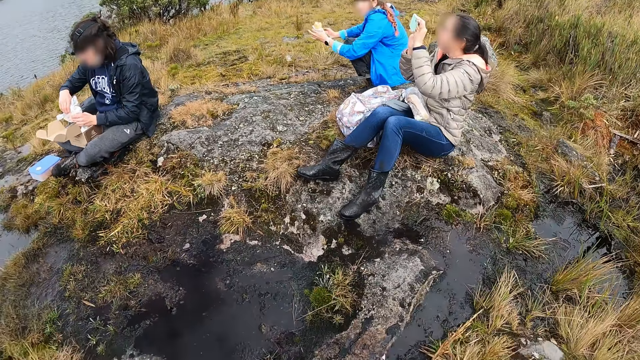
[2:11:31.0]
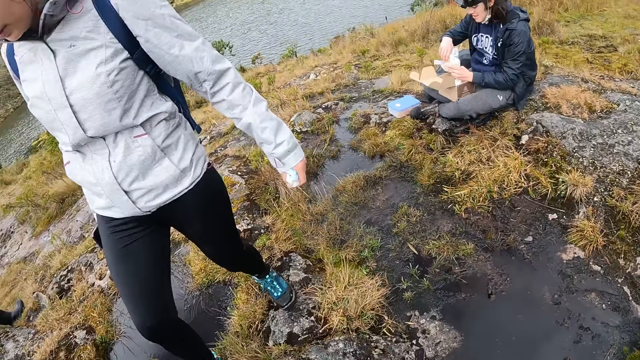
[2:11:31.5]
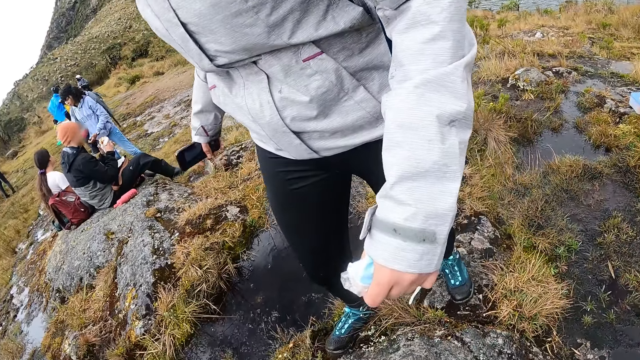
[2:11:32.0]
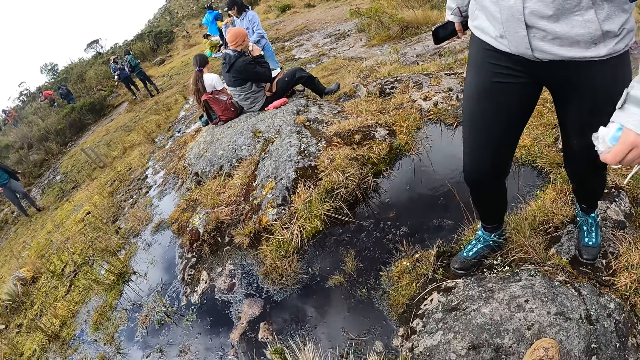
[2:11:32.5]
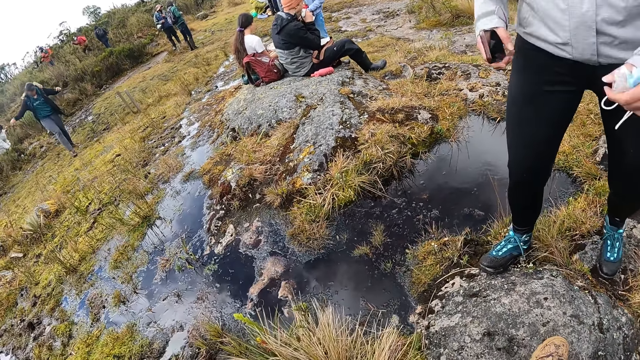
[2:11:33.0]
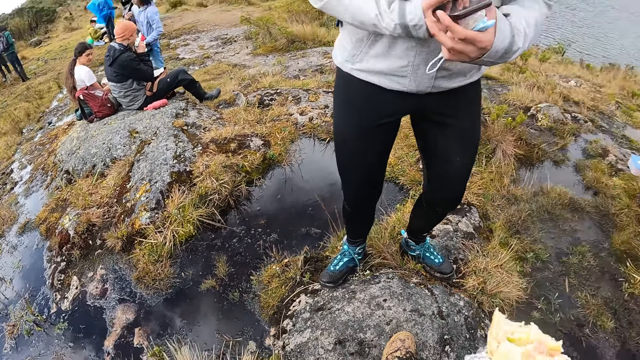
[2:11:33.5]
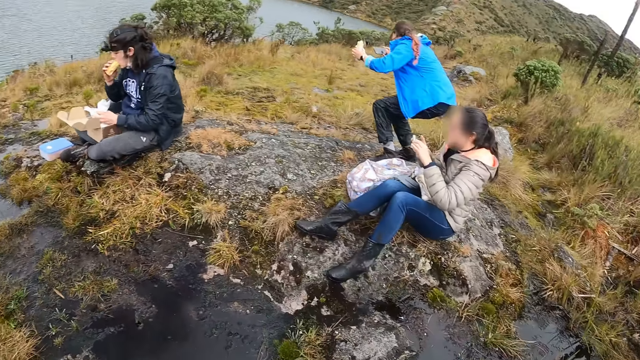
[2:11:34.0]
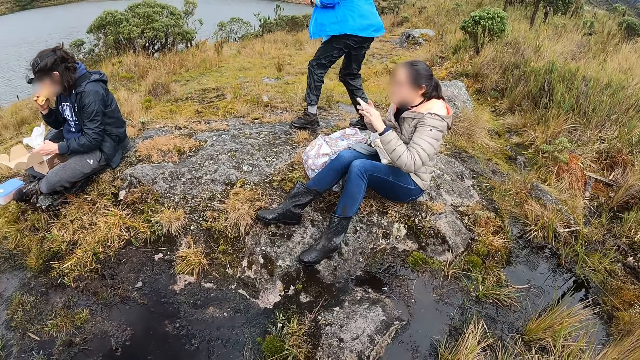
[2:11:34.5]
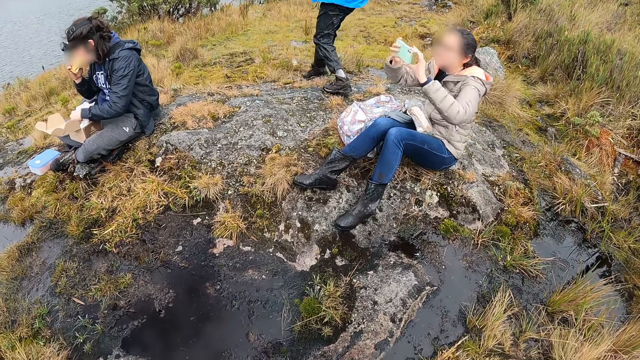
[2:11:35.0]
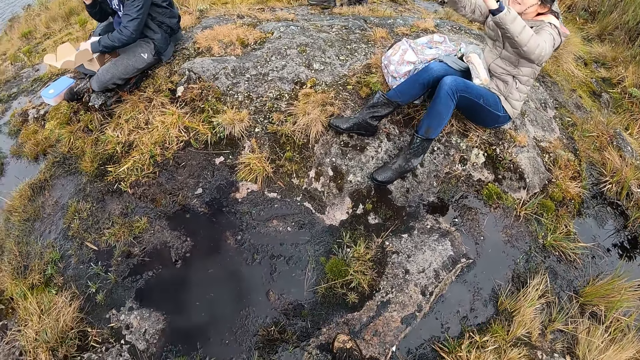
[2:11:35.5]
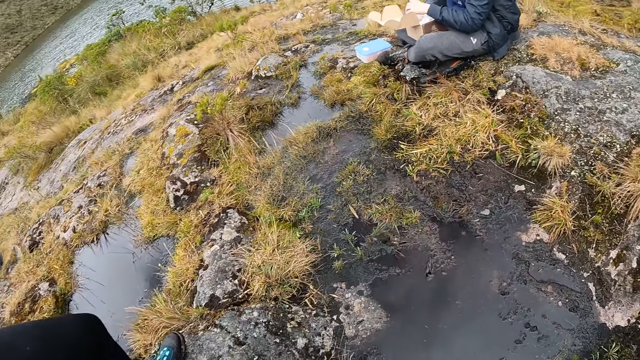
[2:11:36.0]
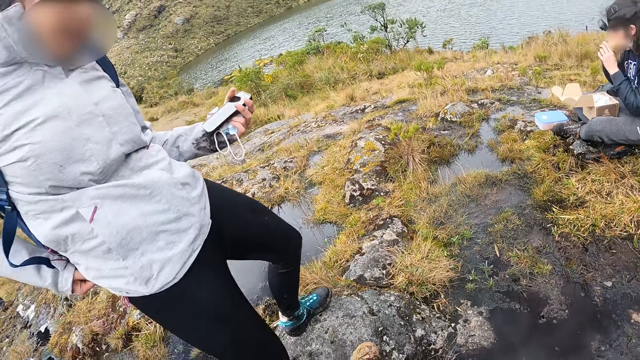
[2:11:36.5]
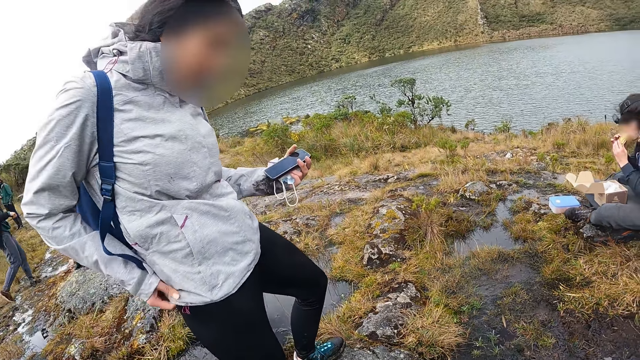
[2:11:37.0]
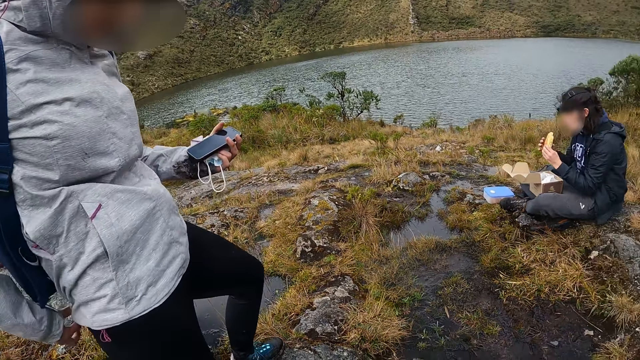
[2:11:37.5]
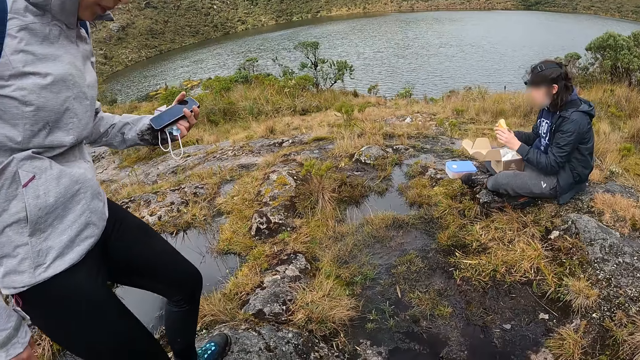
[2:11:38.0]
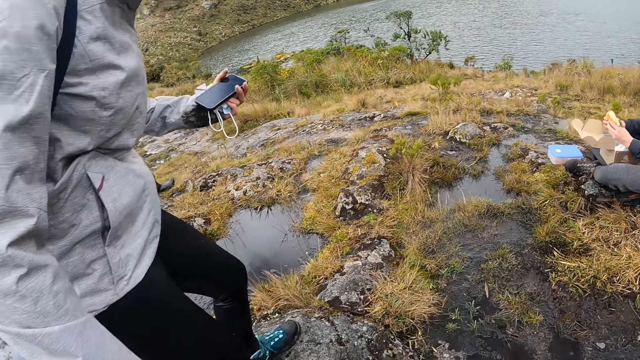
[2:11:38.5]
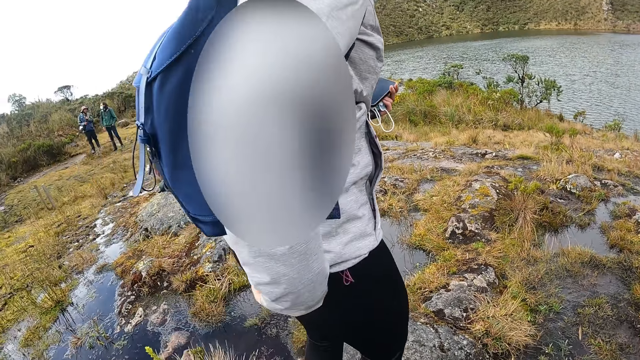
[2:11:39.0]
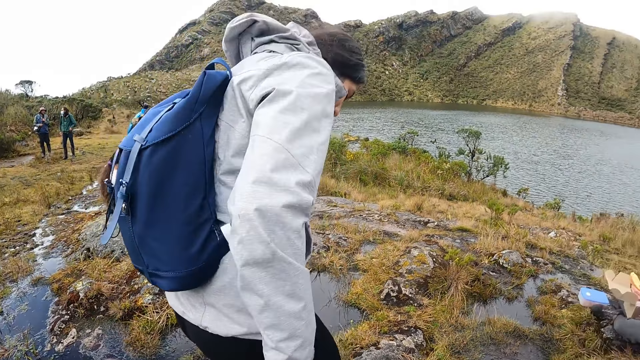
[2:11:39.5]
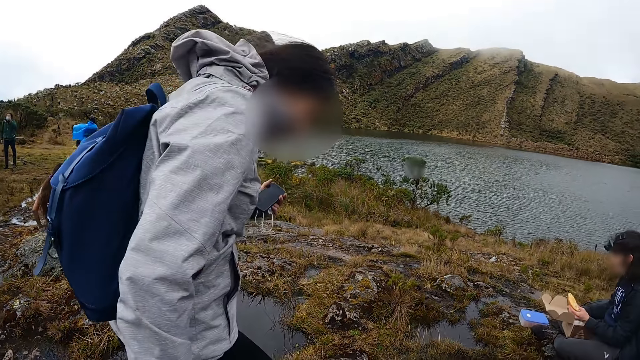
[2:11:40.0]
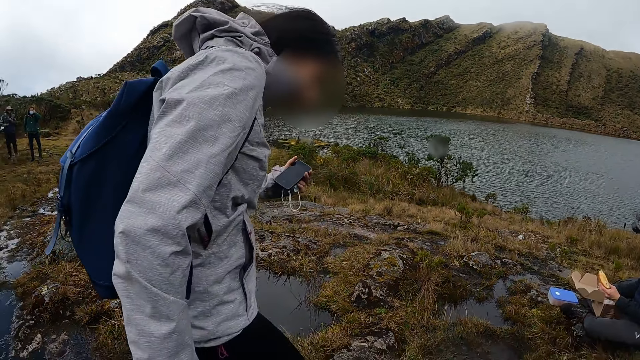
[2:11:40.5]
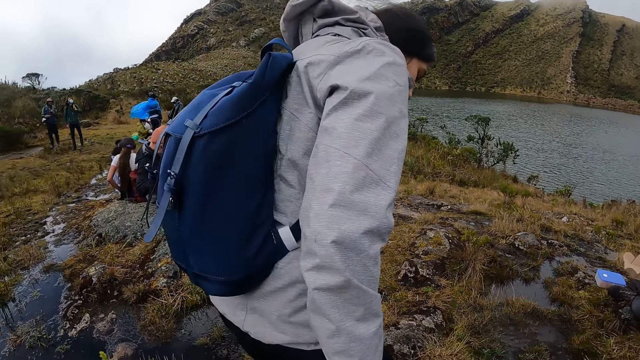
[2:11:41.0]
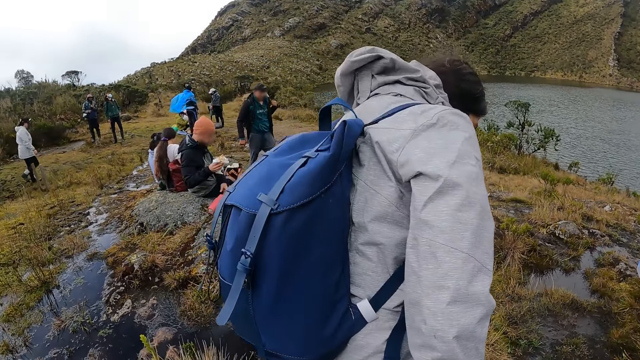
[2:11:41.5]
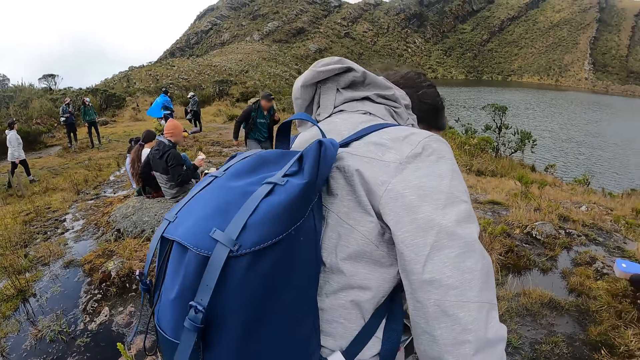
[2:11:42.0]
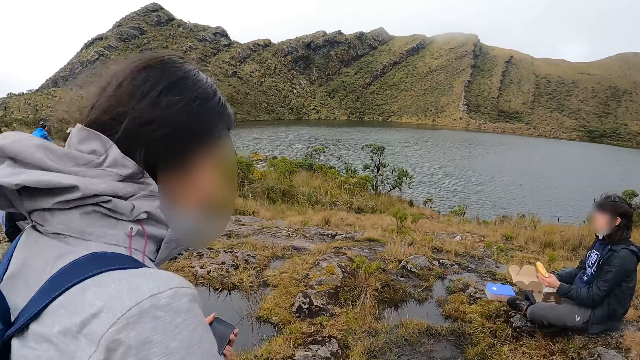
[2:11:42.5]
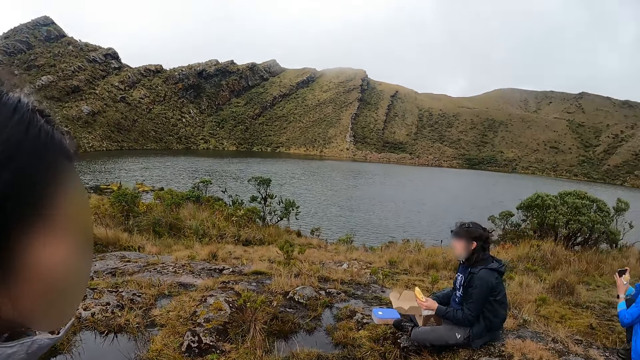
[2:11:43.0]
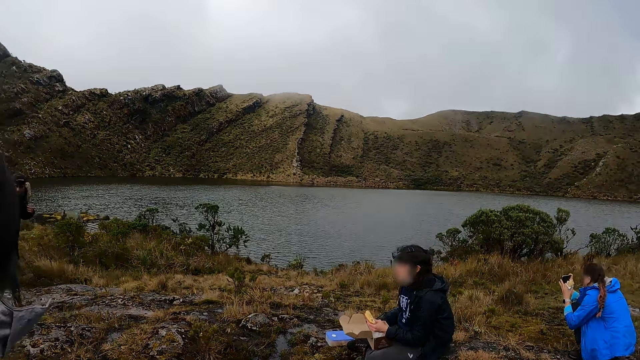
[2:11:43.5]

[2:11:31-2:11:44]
A lady sits next to the camera wearer.

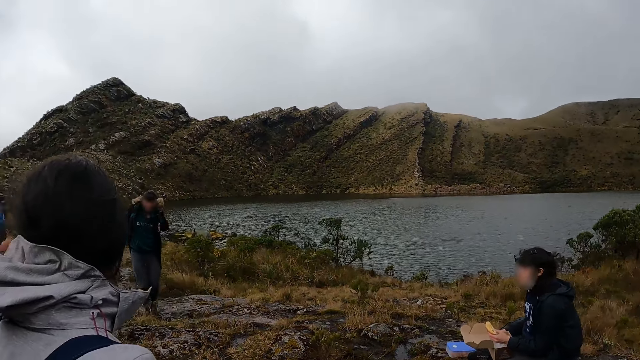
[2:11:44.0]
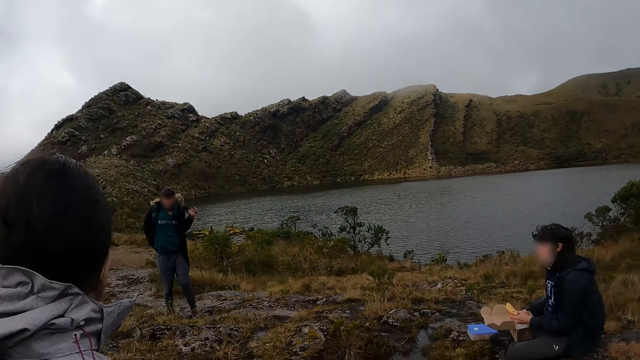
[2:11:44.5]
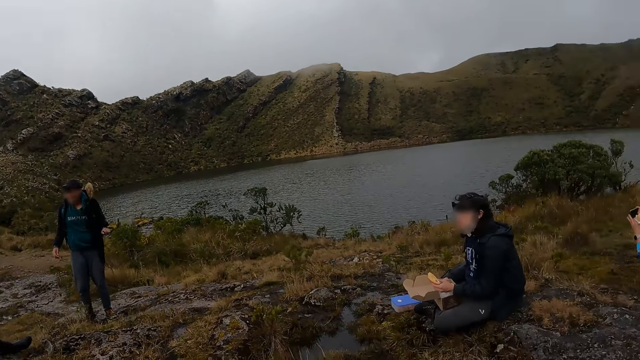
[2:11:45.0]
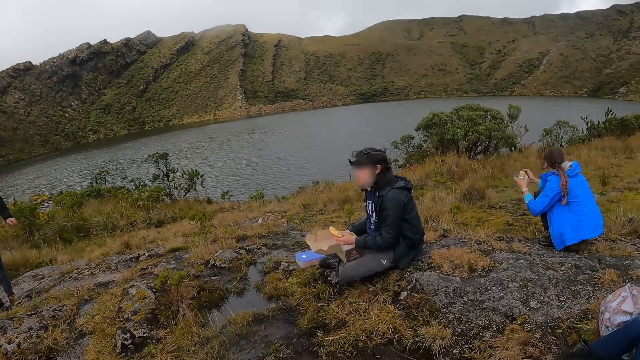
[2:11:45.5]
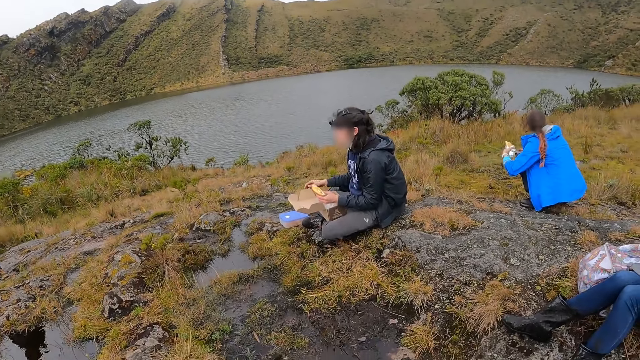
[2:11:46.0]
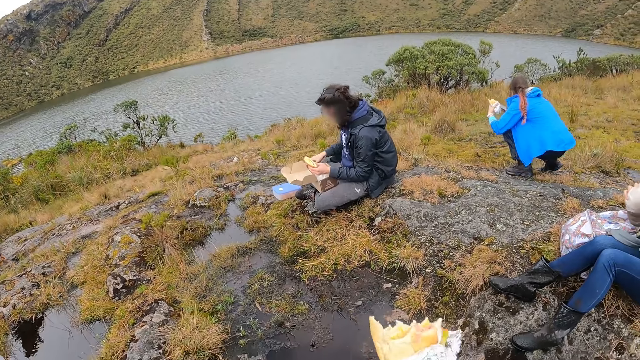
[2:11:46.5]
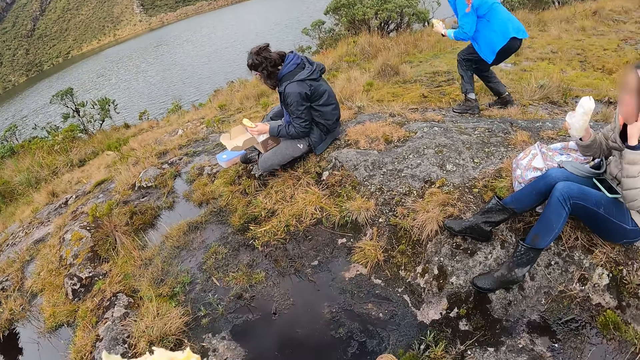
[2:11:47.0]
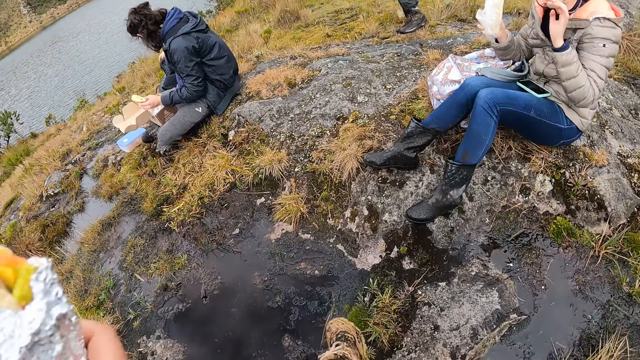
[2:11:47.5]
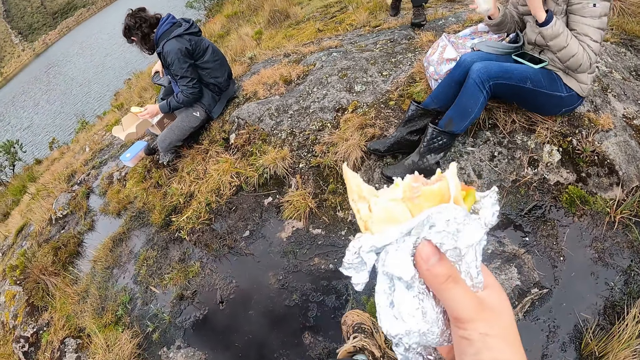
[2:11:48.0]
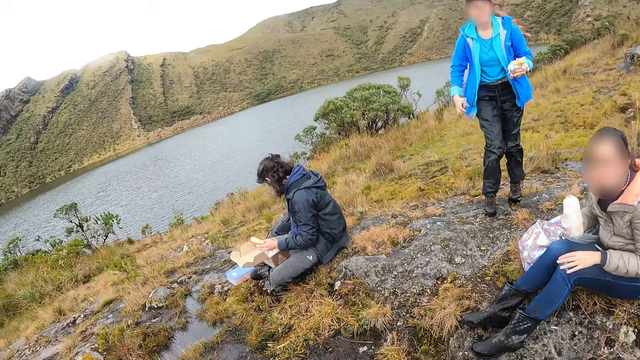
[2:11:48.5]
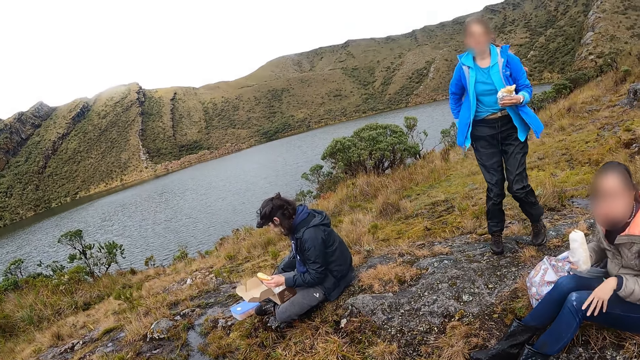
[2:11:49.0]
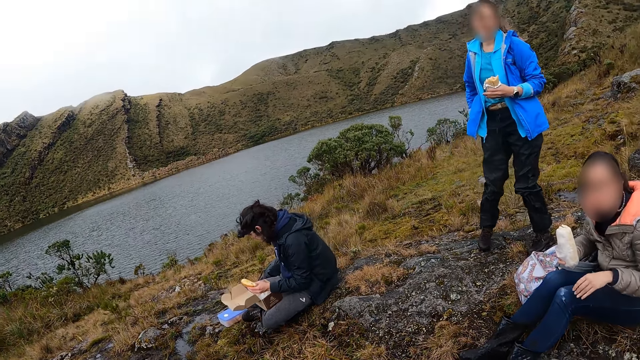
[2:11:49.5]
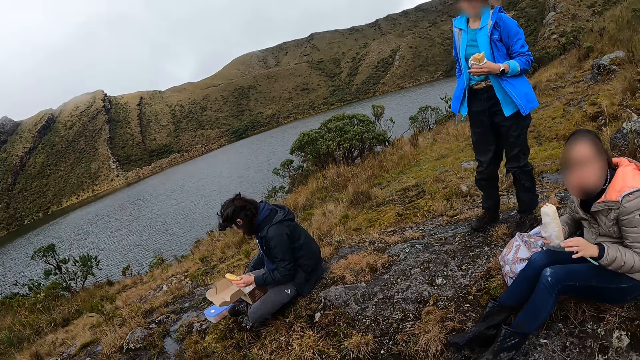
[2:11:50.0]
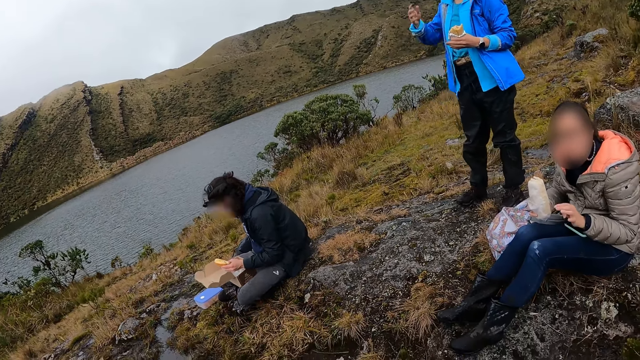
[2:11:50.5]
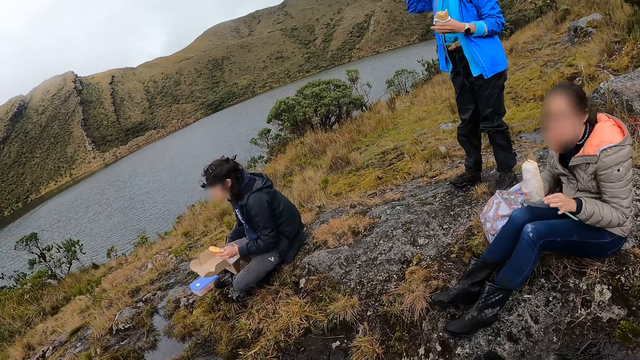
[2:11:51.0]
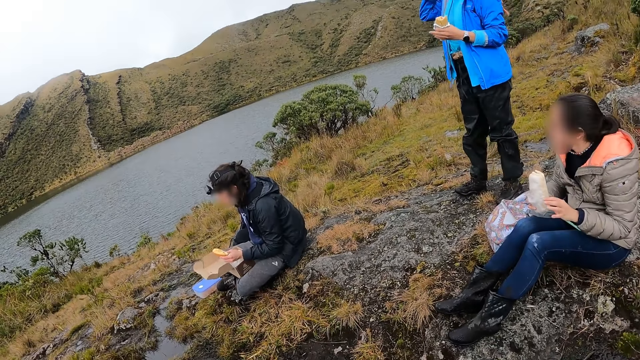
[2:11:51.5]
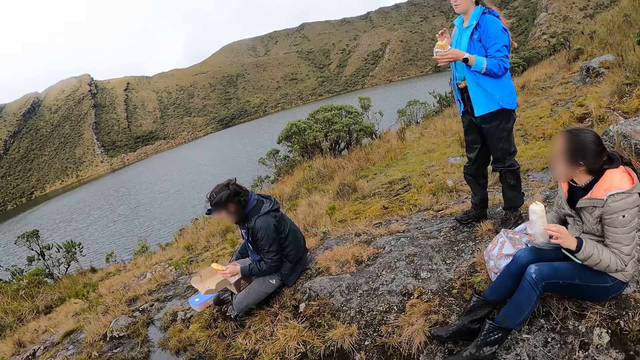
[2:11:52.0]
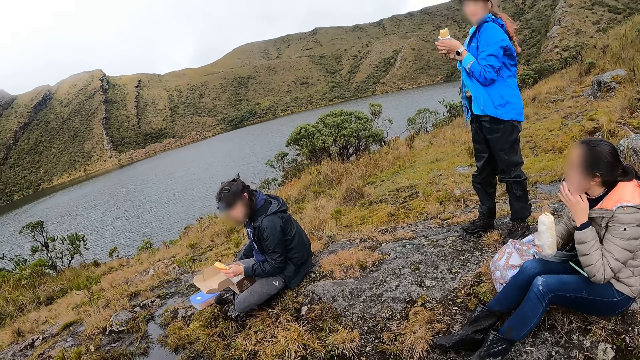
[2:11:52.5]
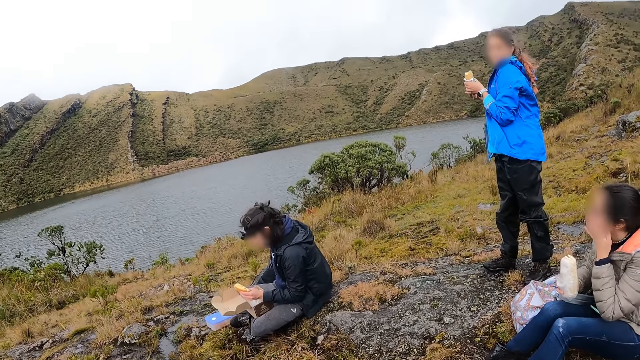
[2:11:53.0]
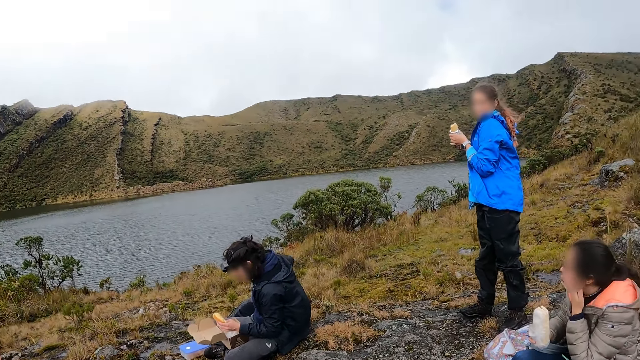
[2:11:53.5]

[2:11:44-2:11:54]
The camera wearer interacts with the woman. He holds food in his hands.
